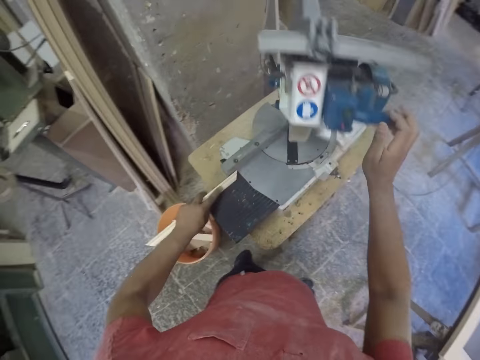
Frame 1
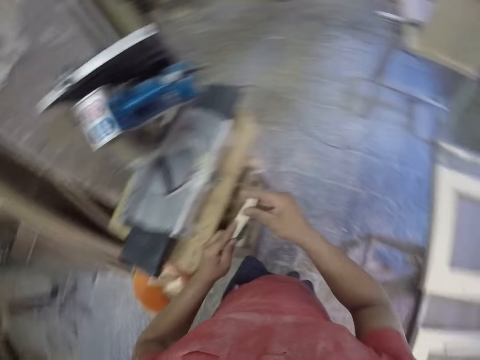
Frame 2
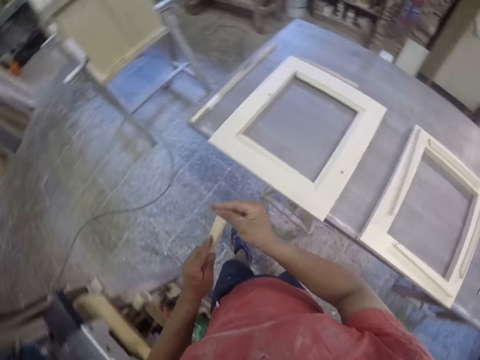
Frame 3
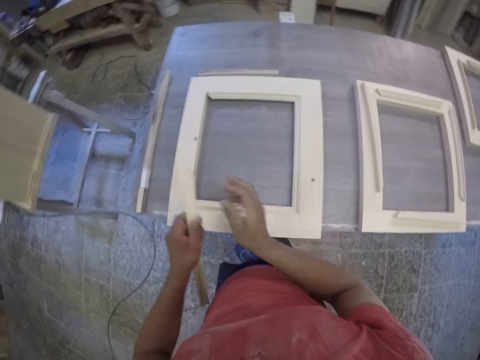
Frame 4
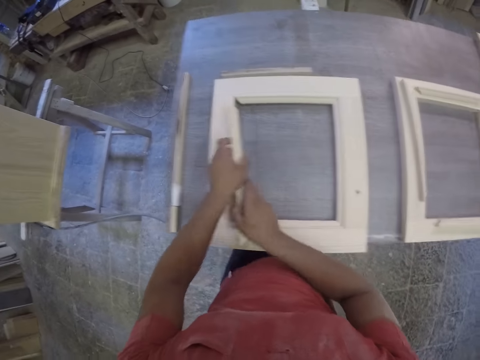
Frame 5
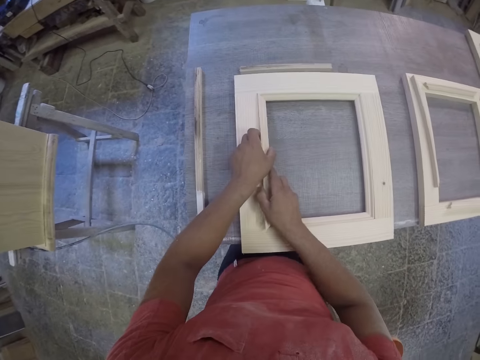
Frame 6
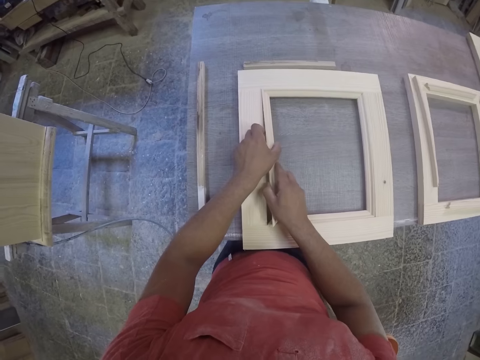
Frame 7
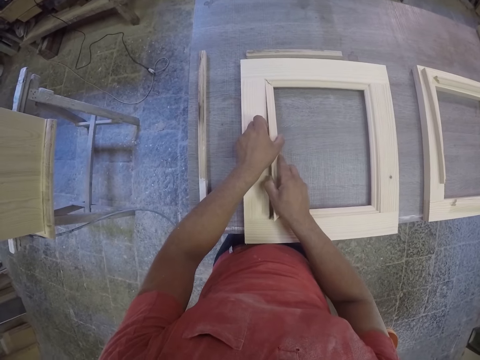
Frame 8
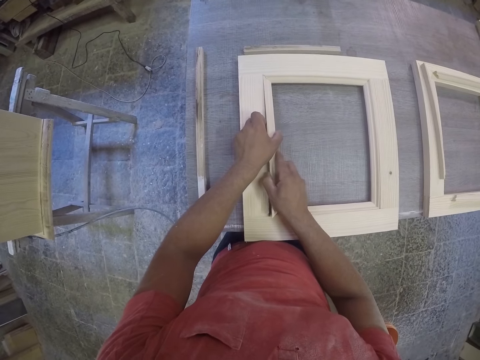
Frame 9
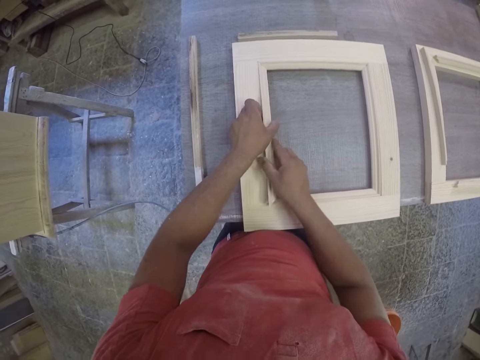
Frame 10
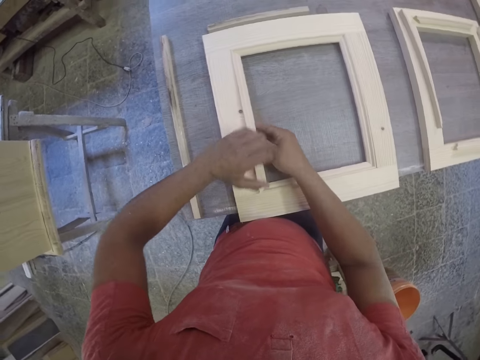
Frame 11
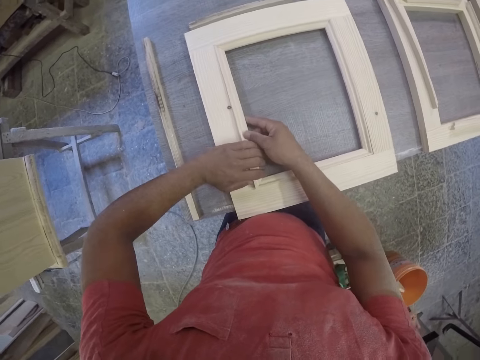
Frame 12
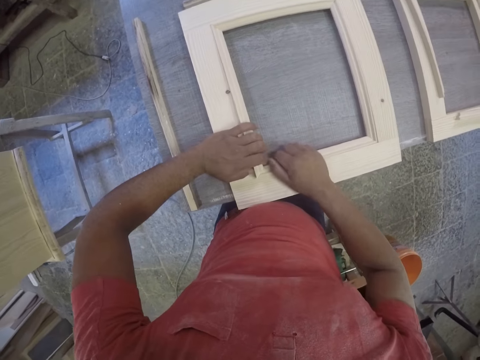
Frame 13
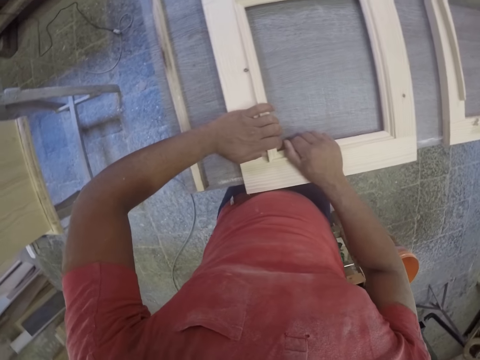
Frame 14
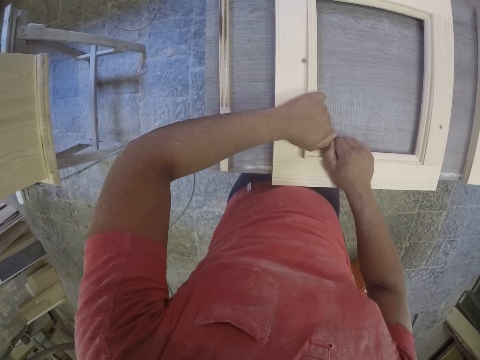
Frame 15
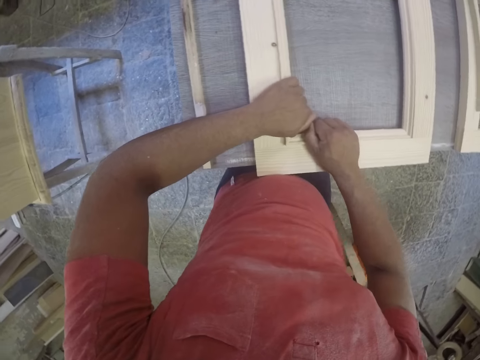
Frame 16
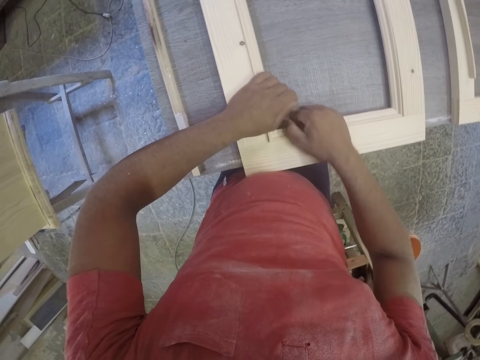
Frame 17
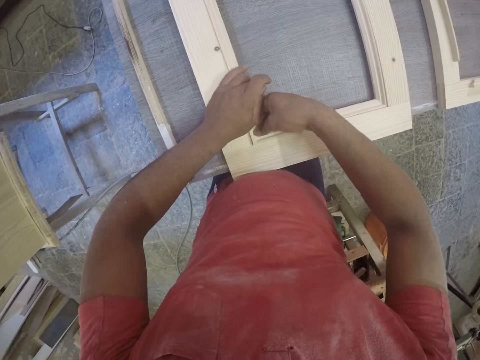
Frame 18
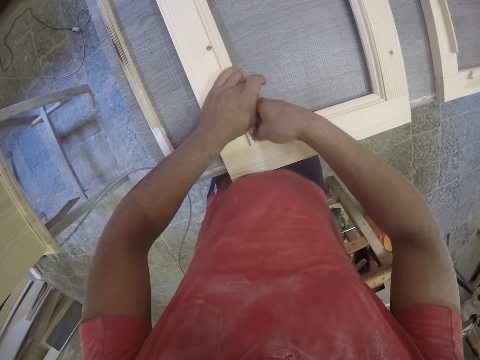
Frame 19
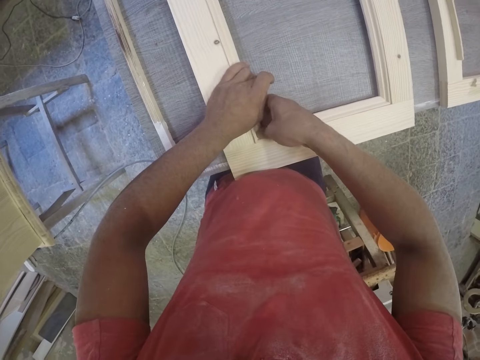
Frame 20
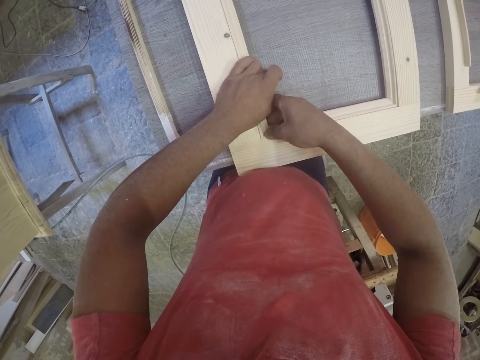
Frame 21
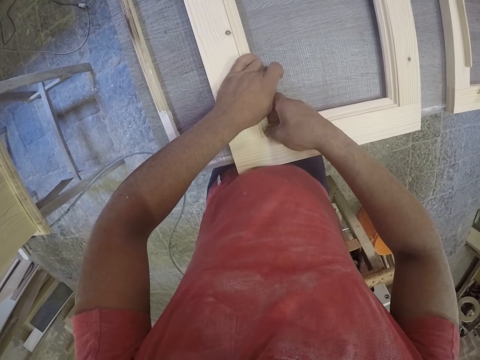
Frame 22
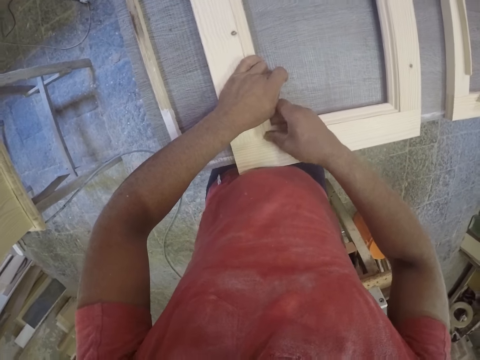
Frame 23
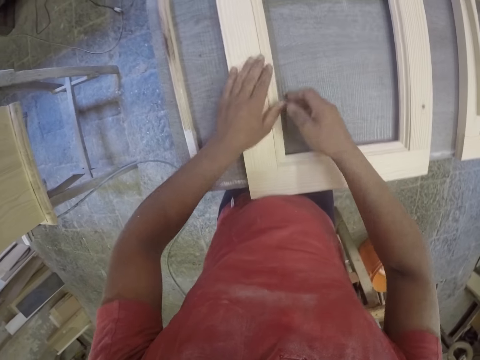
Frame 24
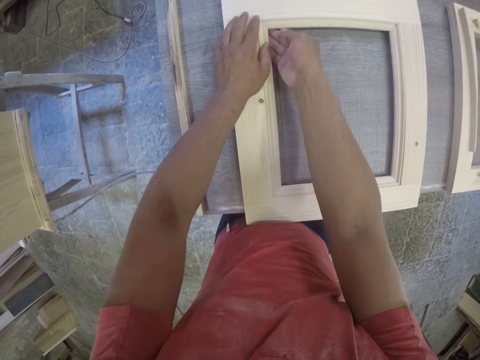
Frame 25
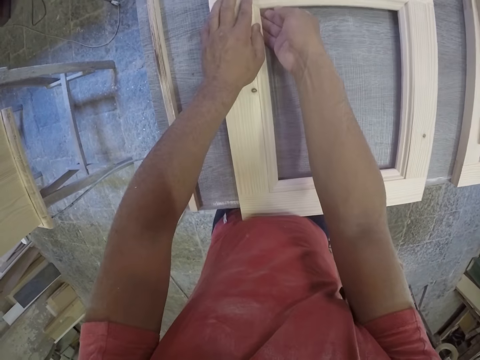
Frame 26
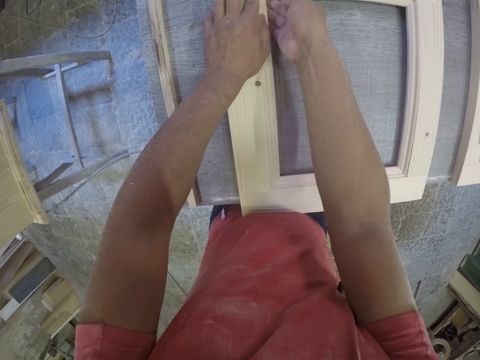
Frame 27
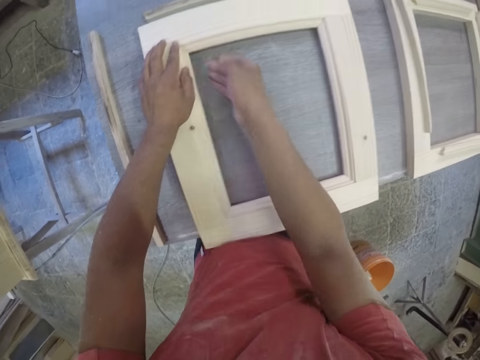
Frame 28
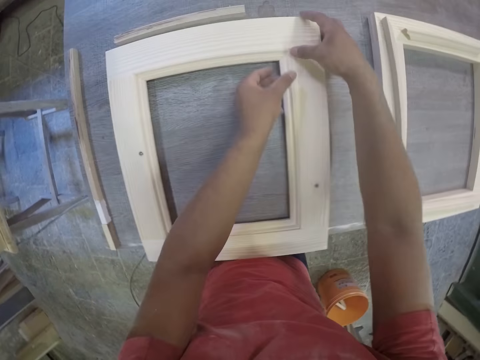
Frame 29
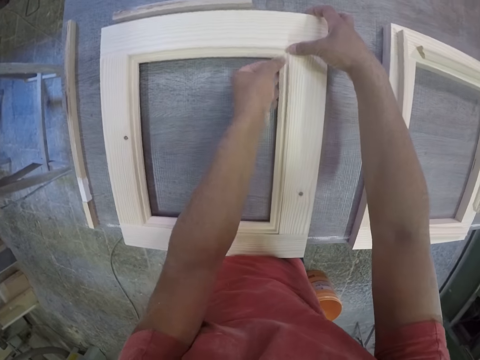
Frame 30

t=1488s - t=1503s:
The camera wearer fixes a piece of wood to the frame.

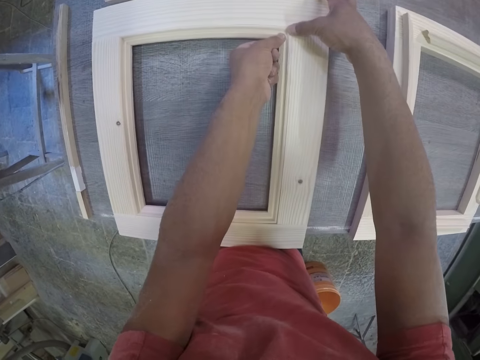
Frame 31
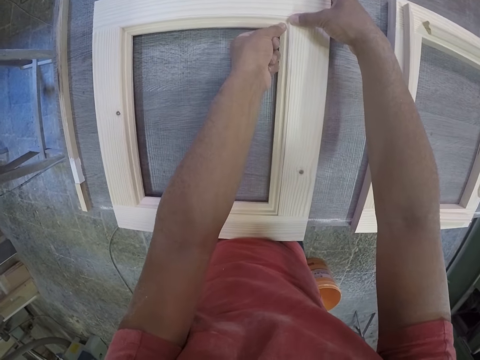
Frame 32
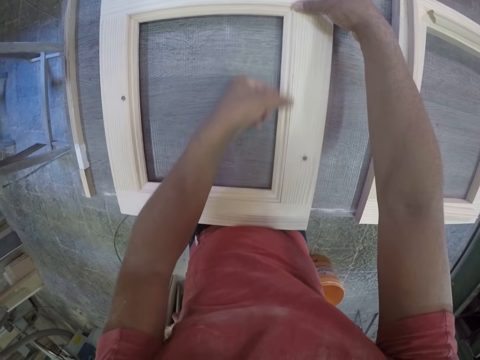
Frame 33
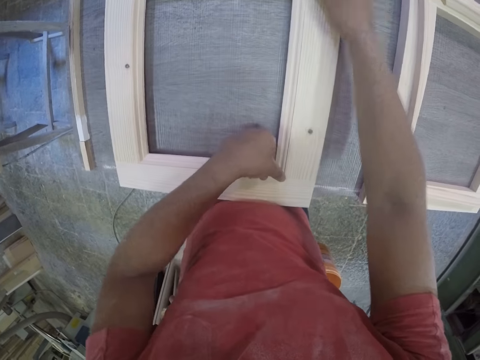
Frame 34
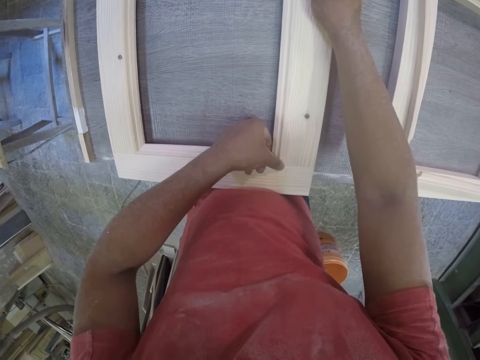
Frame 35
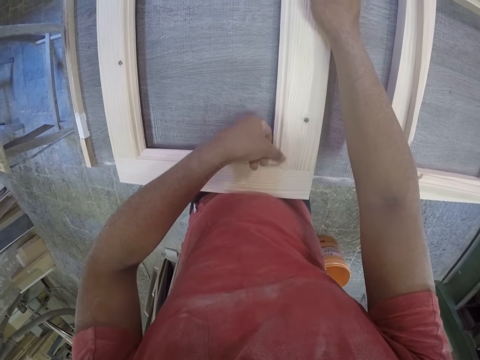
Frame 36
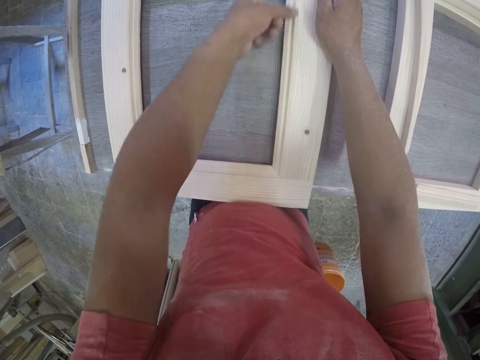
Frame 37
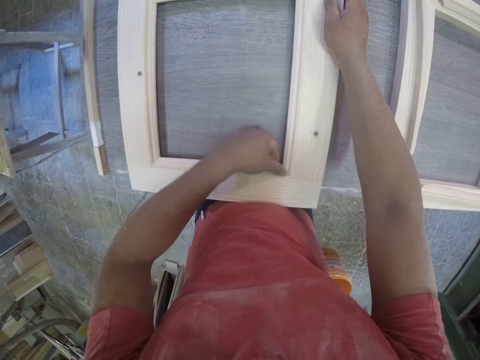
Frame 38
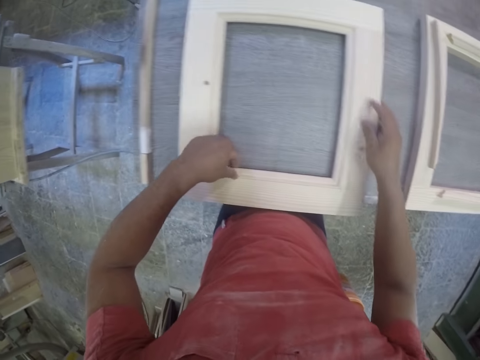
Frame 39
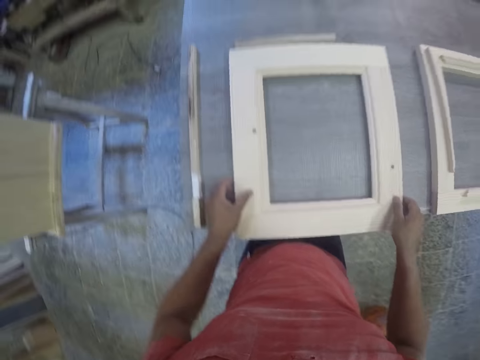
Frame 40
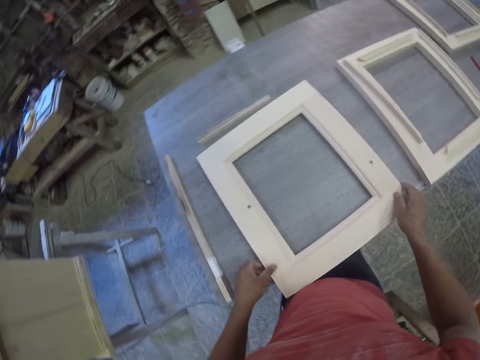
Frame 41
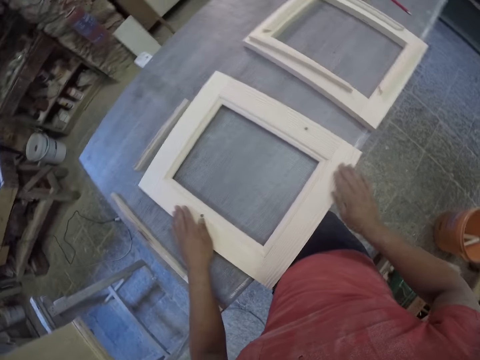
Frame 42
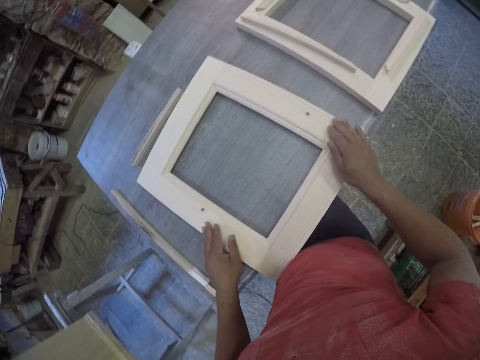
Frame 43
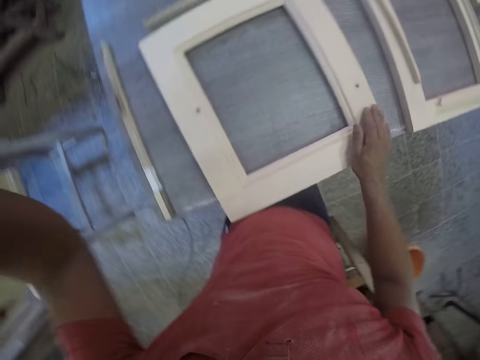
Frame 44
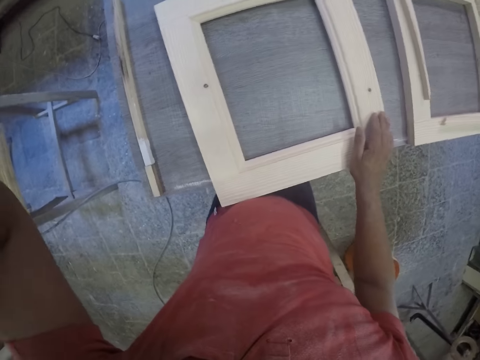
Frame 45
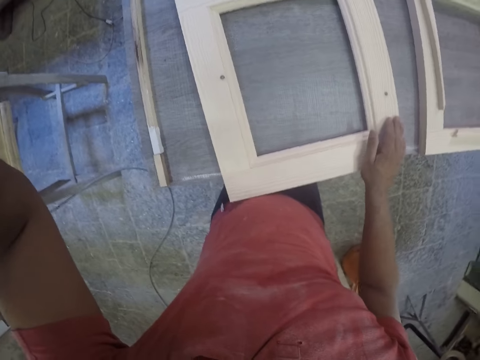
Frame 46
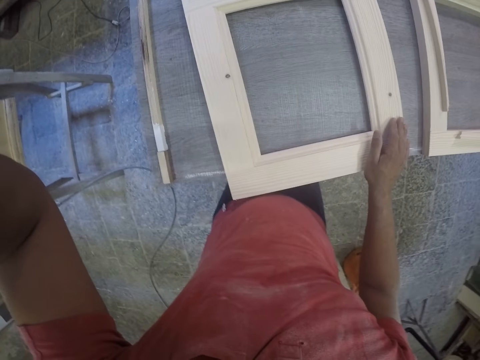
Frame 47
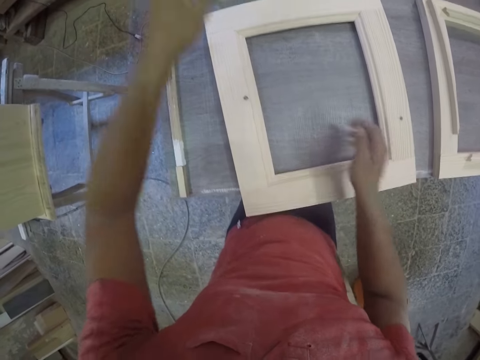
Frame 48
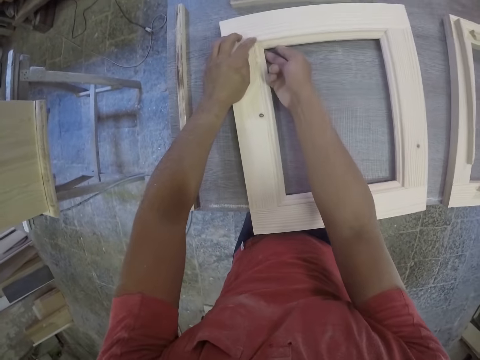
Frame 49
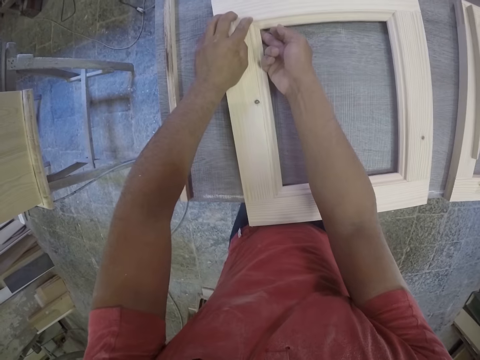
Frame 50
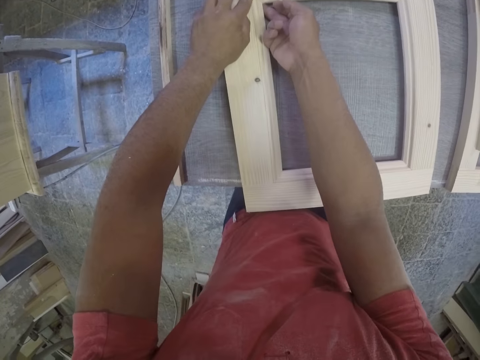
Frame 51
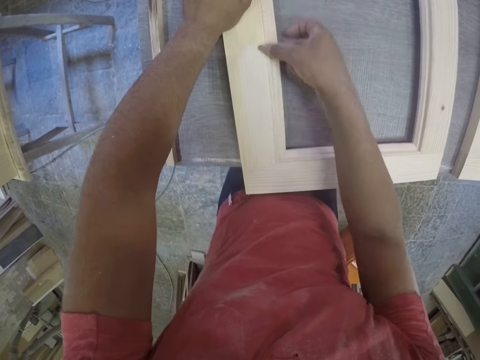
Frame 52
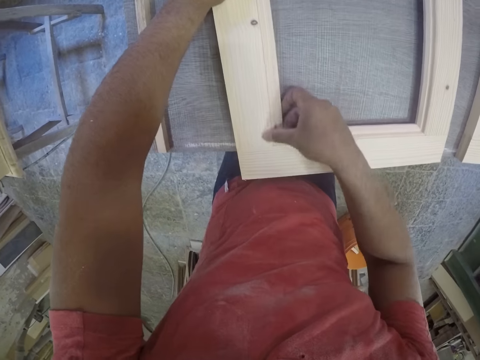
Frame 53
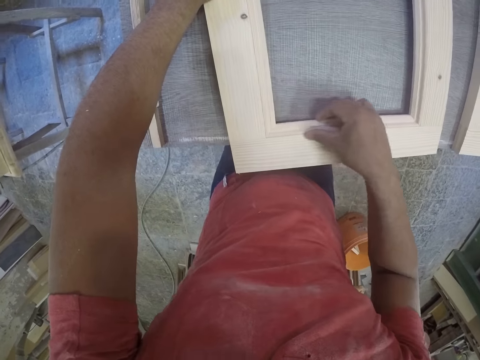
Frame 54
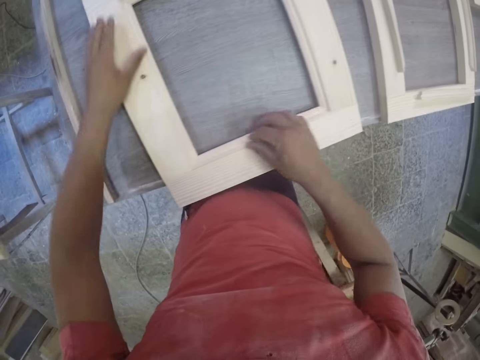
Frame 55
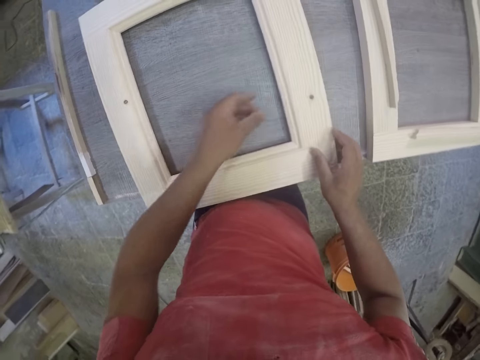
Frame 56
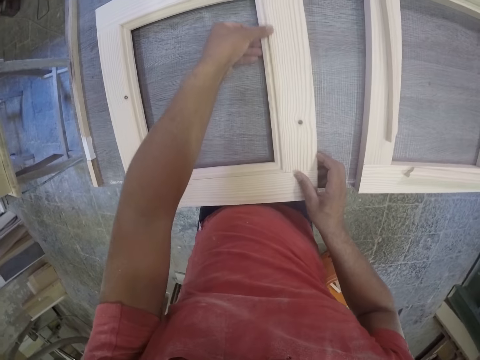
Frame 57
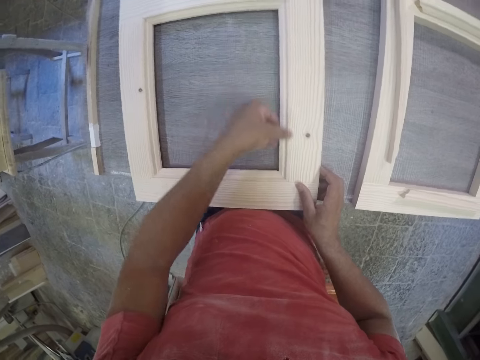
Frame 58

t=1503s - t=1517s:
The camera wearer holds the camera.
